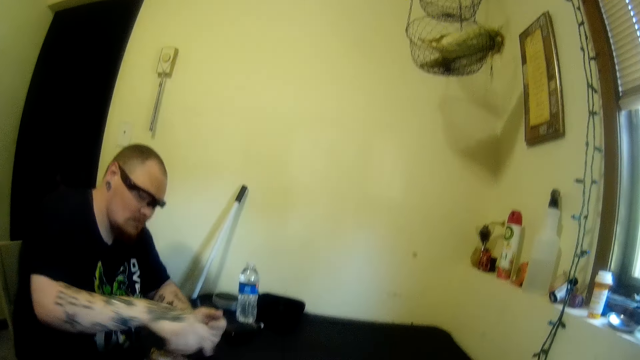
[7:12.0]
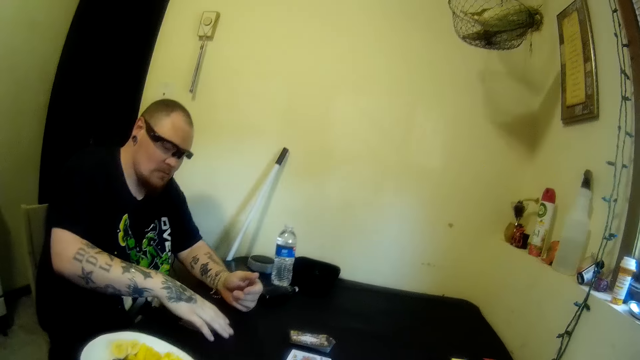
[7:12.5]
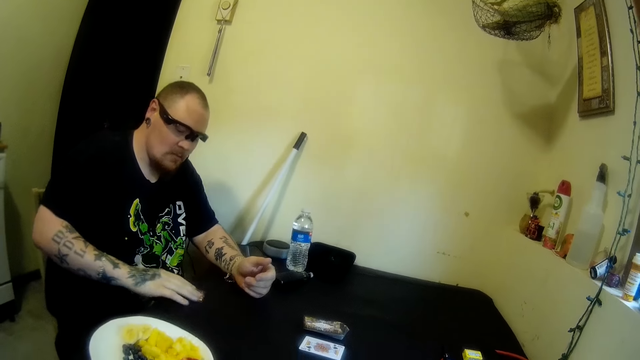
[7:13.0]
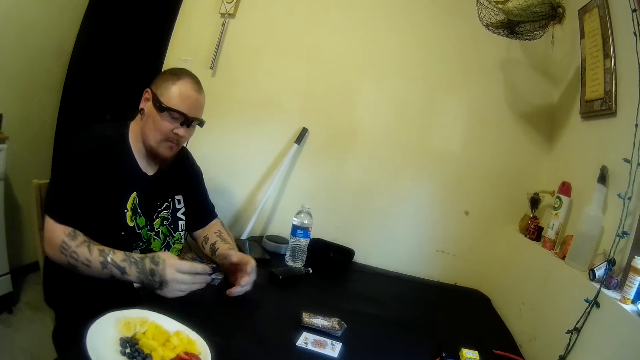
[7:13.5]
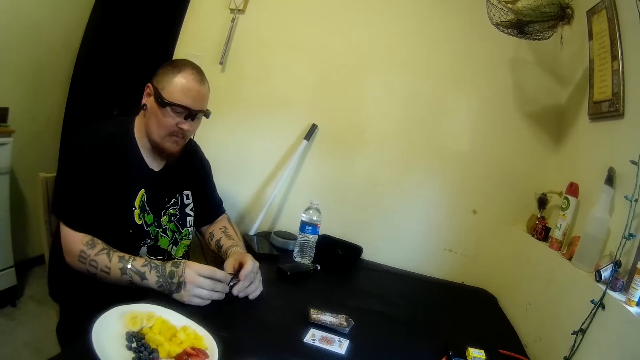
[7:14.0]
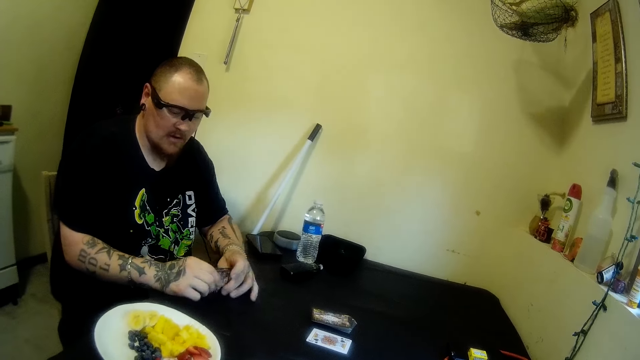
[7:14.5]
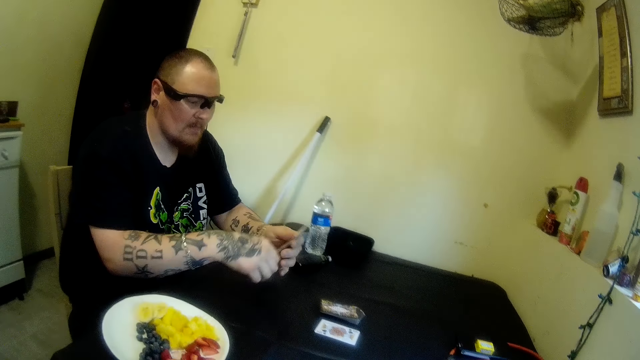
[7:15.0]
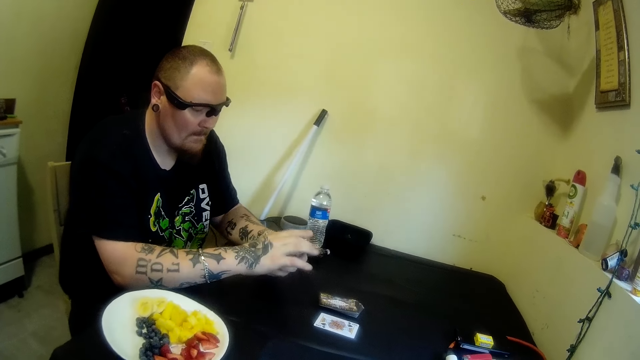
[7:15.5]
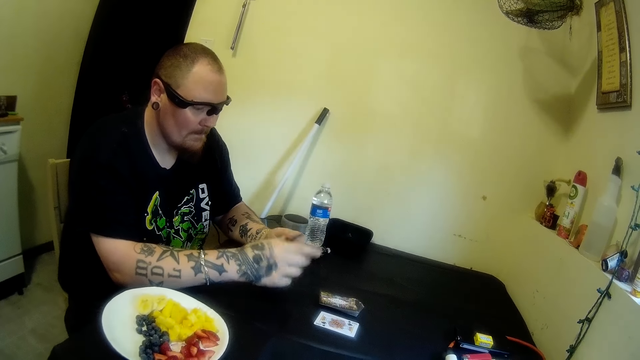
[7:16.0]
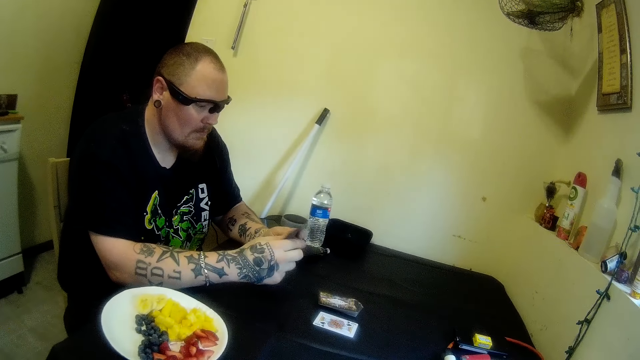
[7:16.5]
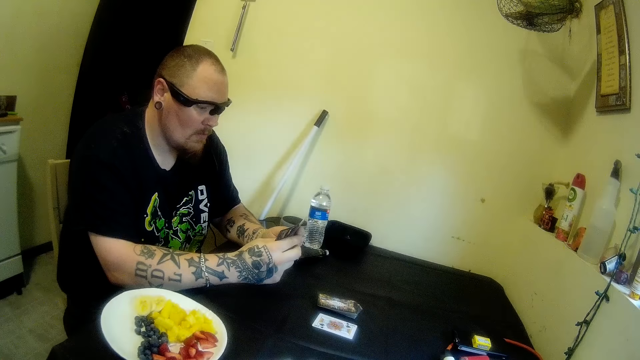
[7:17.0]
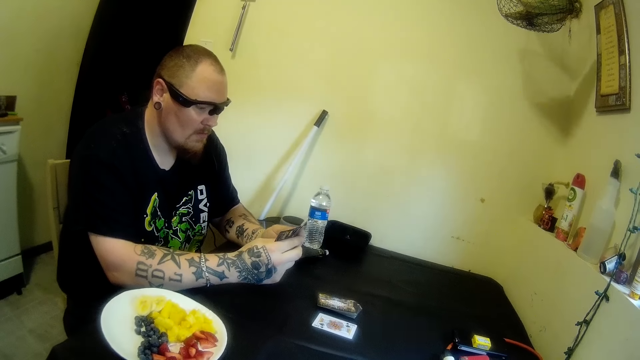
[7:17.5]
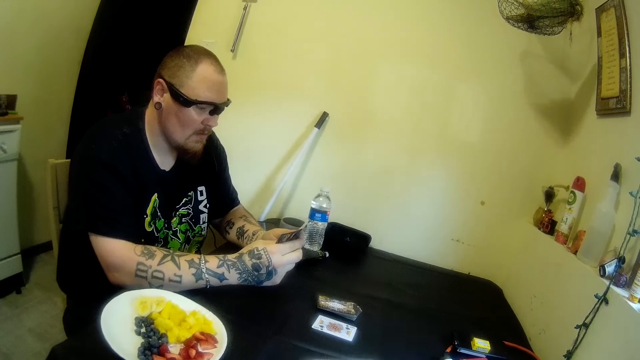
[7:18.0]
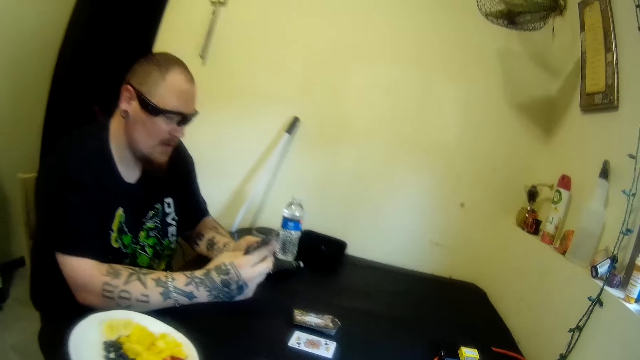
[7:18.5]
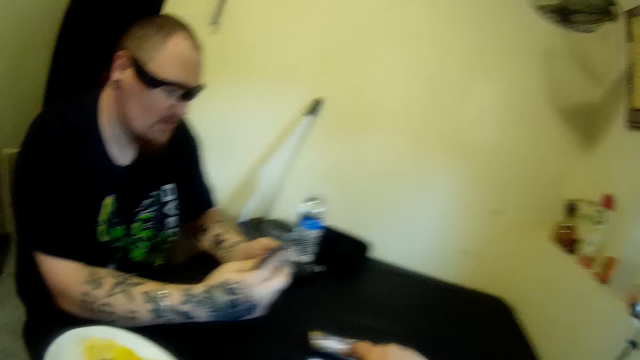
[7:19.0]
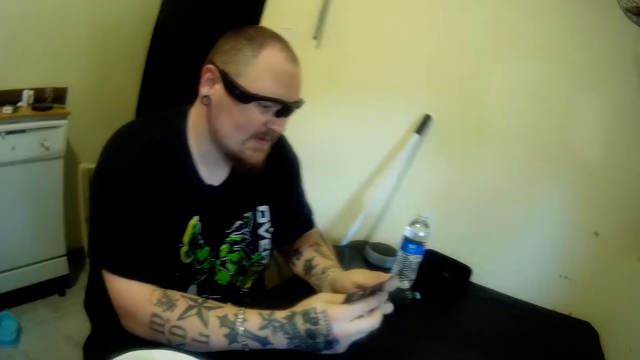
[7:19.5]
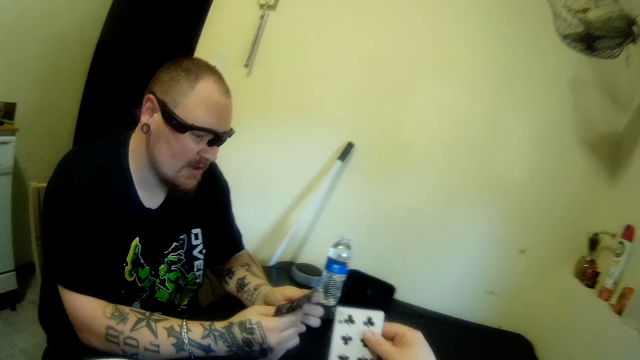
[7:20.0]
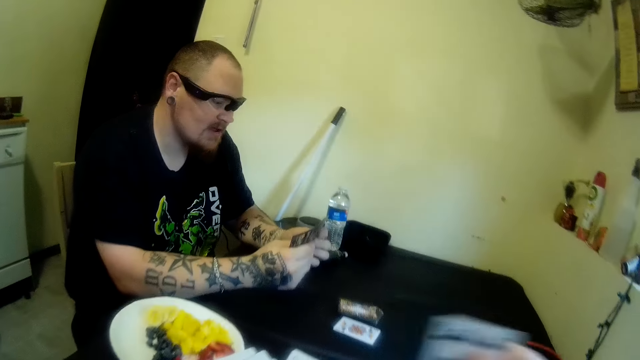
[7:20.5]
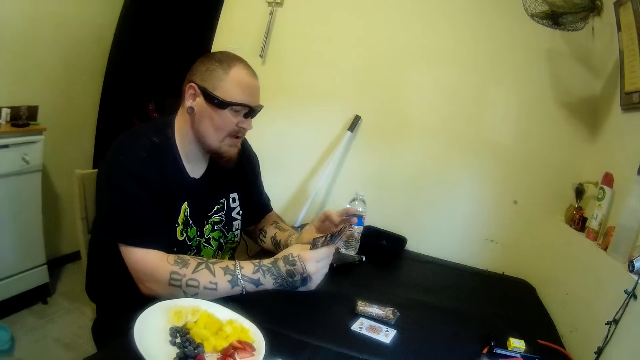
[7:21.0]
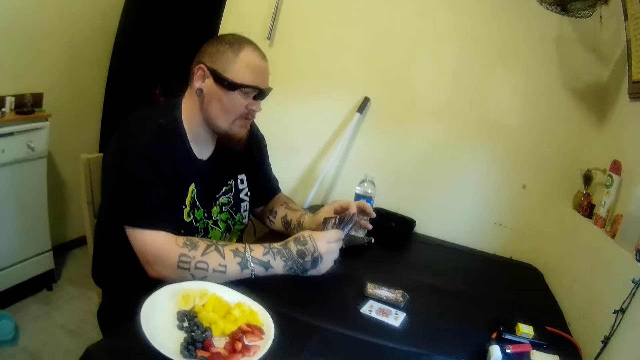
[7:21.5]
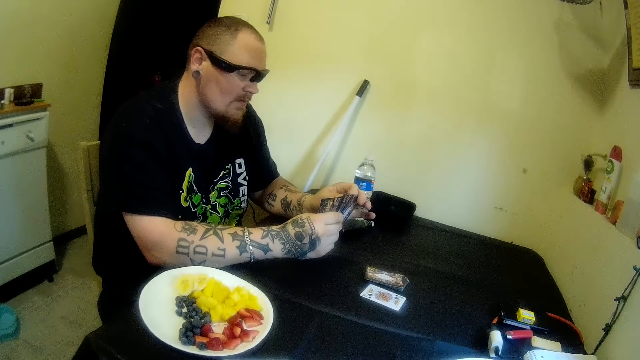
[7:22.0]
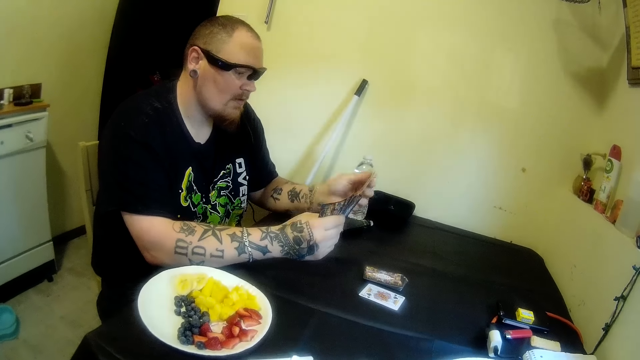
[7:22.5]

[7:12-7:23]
A man picks some cards from the table with his right hand. The man checks the playing cards in his hands, and adjusts the cards in his hands. The camera wearer picks a card from the table with her right hand. She checks the card. The man checks the playing cards in his hands.

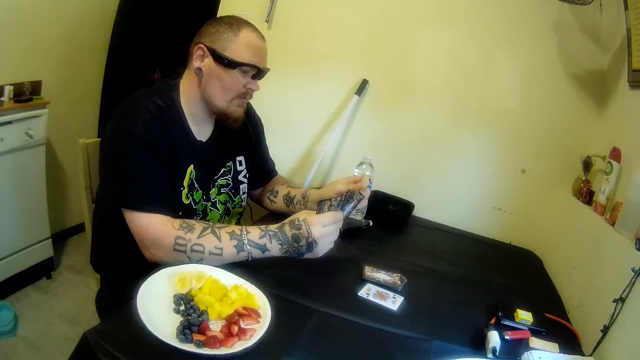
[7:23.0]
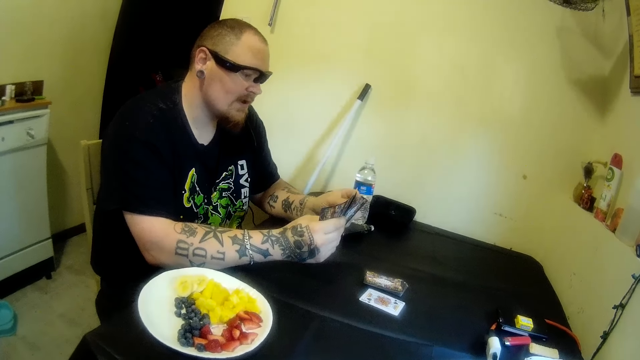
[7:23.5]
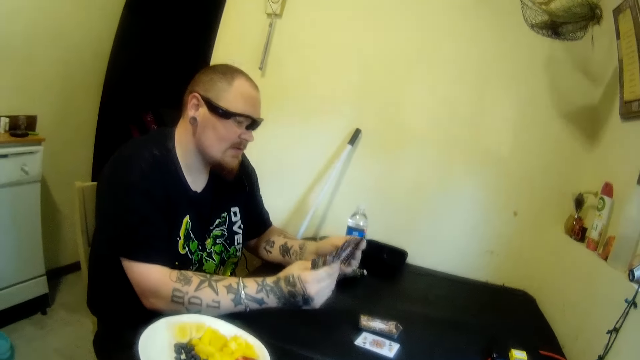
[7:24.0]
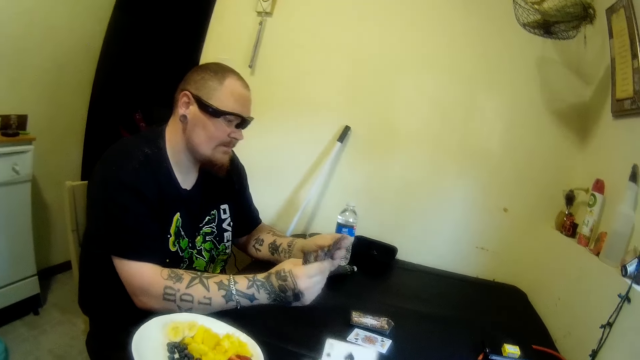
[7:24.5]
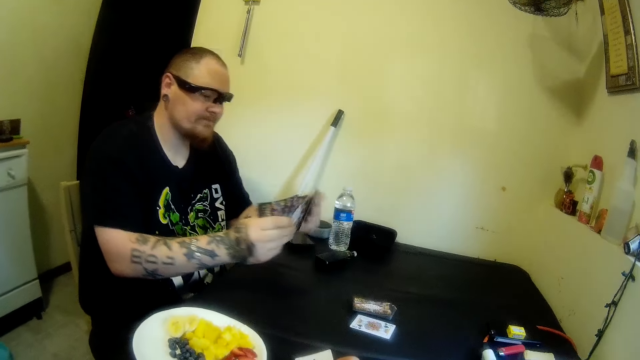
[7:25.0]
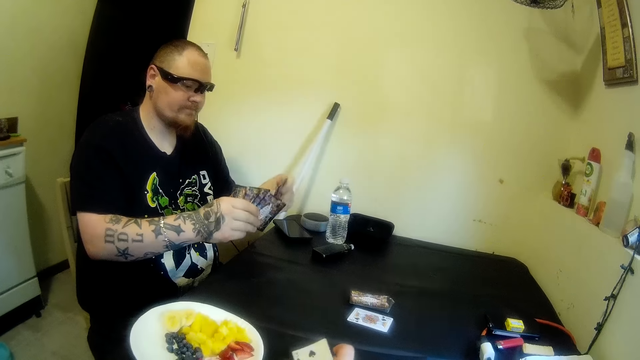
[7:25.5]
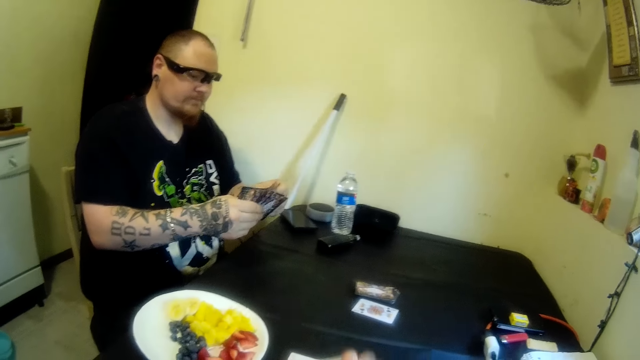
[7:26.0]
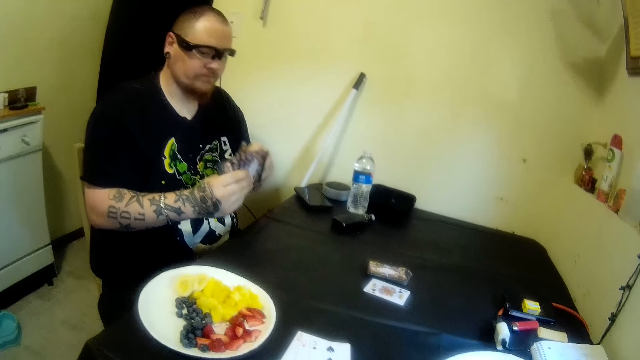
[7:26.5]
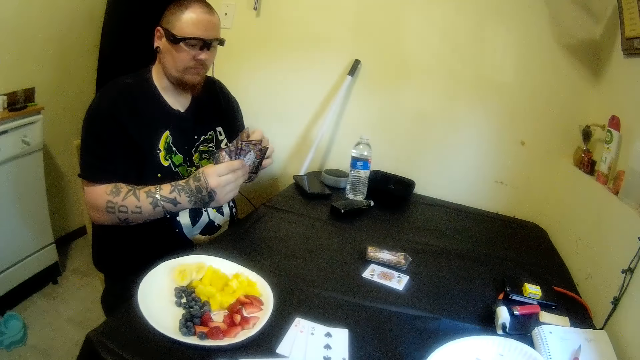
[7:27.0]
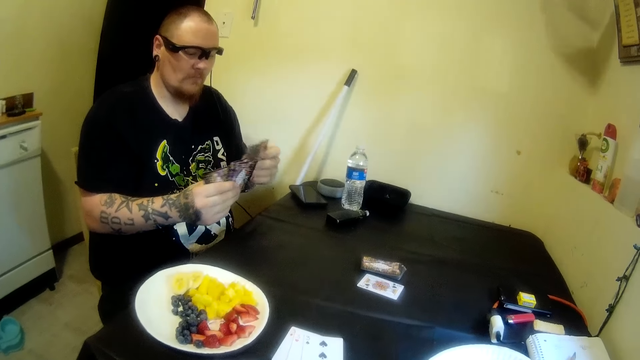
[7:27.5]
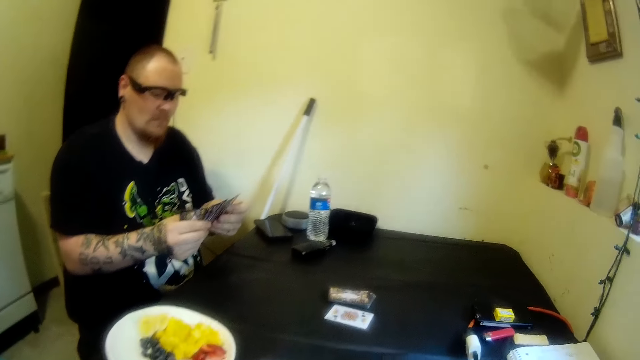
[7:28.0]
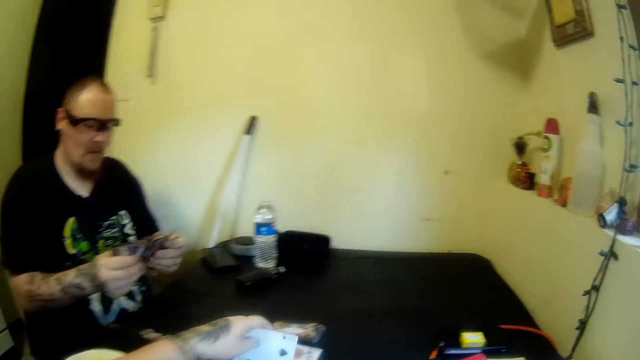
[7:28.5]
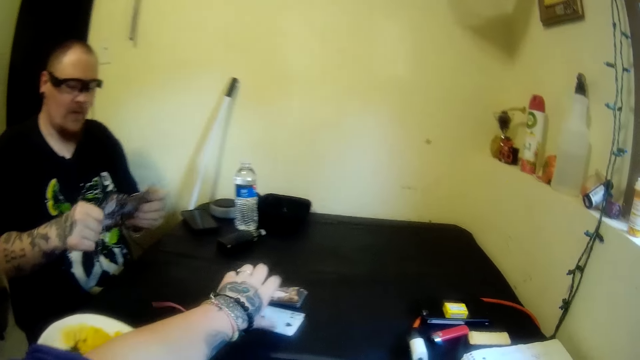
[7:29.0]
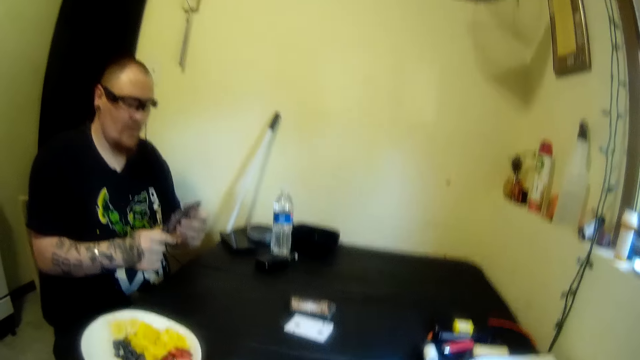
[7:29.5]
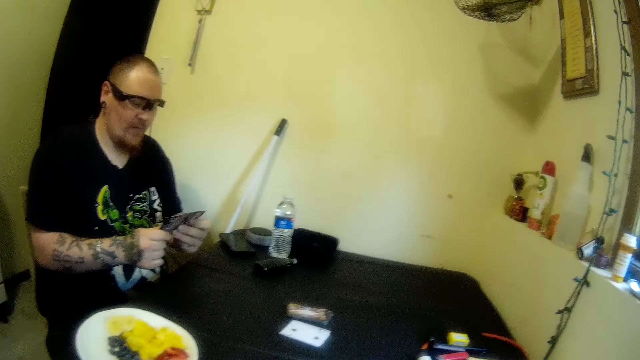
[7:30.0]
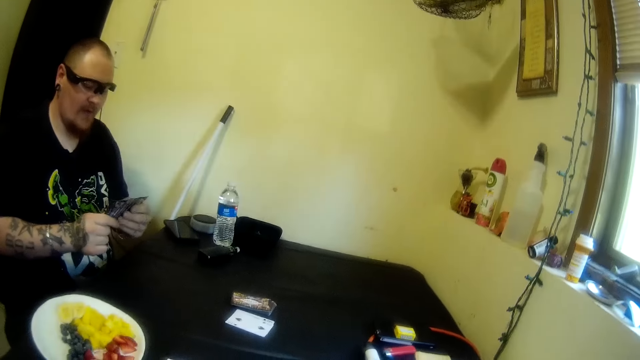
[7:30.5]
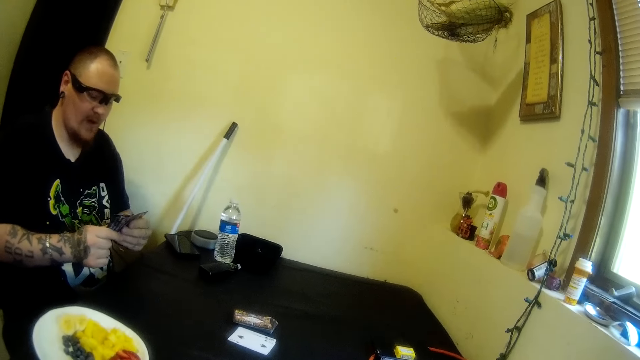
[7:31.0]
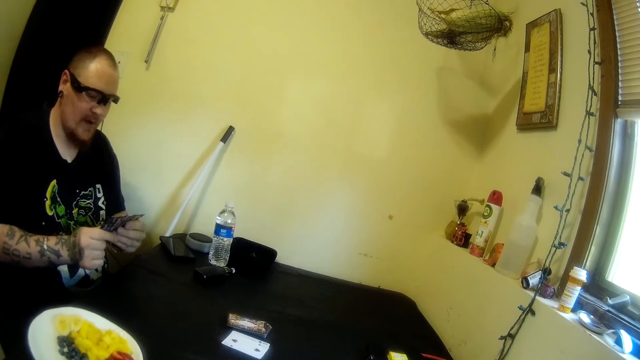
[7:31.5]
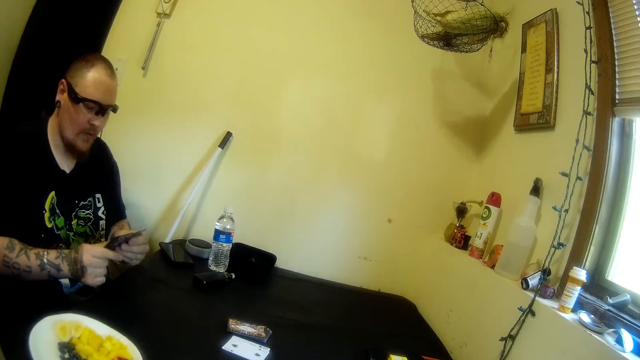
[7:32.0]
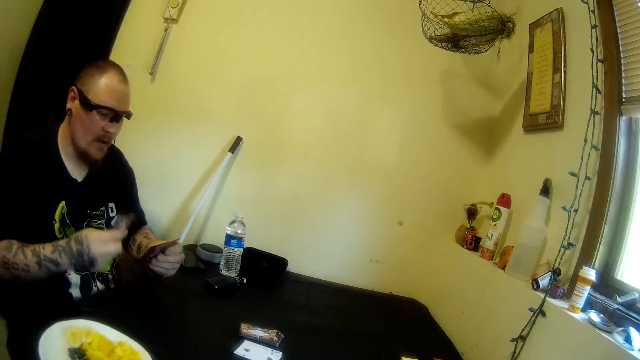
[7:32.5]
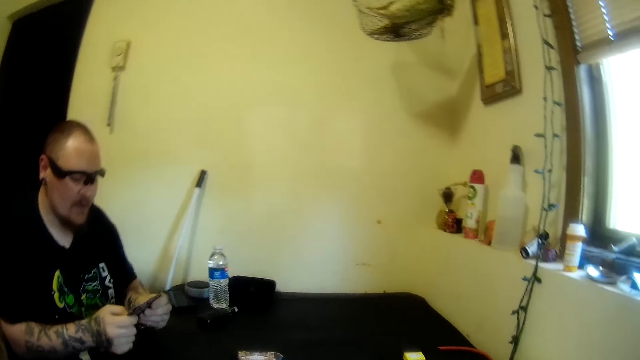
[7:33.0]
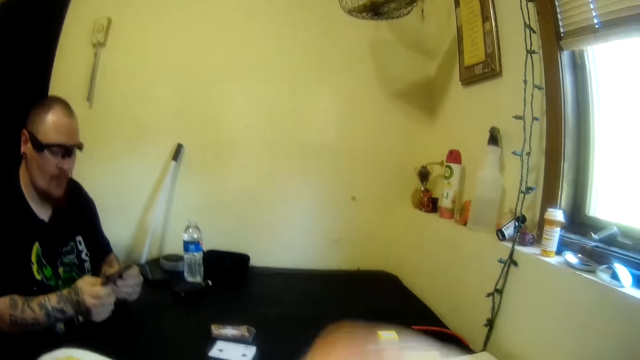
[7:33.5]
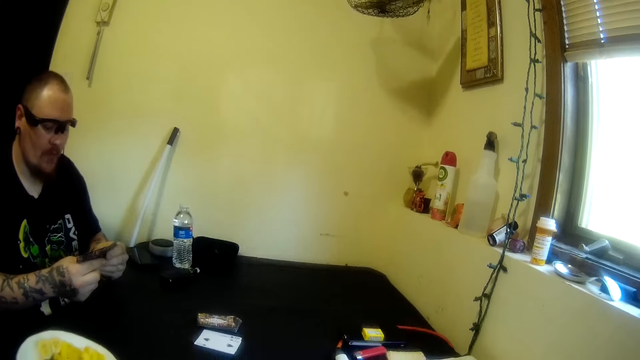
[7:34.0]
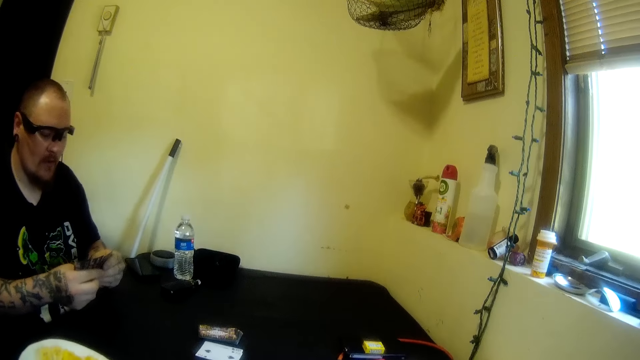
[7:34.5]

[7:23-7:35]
The camera wearer adjusts the cards in her hands. She drops the playing cards on the table. A man checks the playing cards in his hands. The camera wearer drops a card on the table with her left hand. The man checks the playing cards in his hands.
